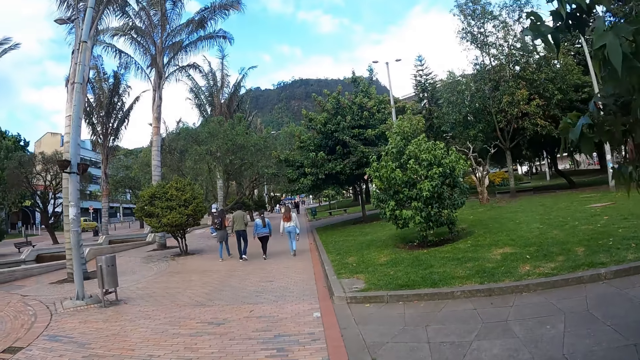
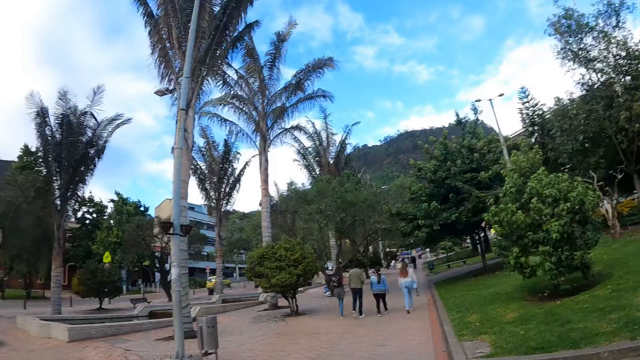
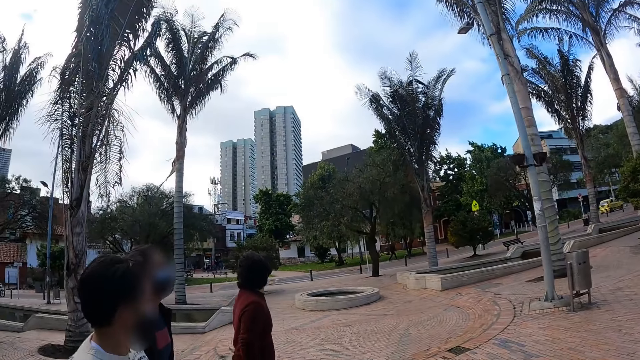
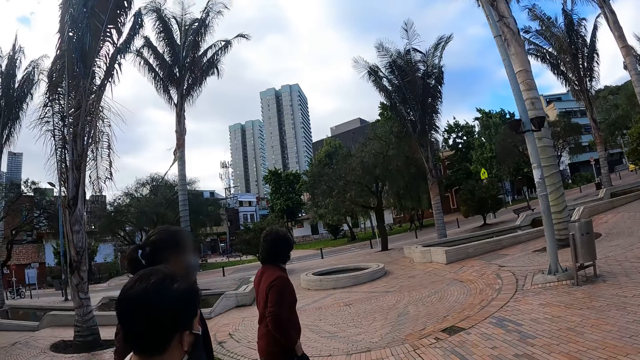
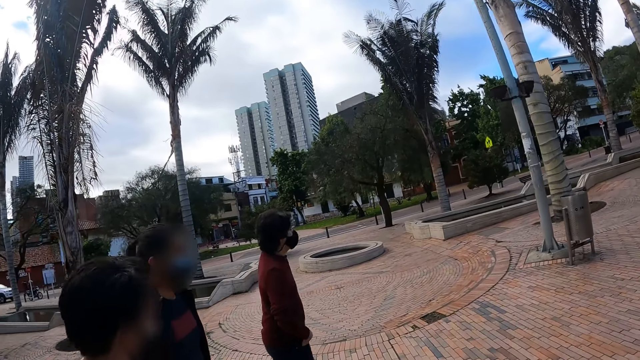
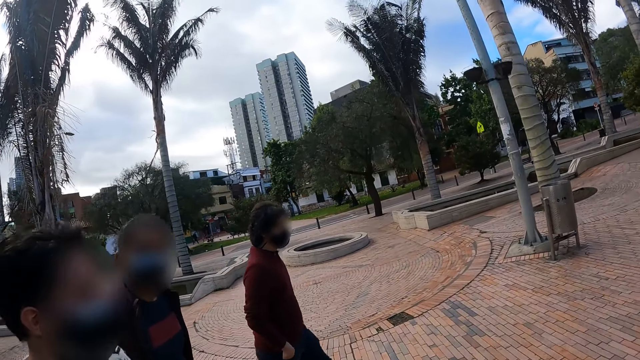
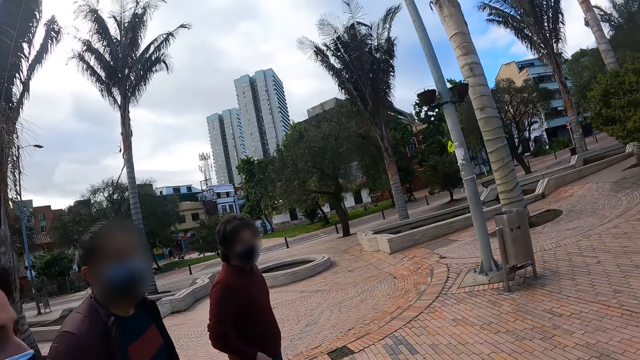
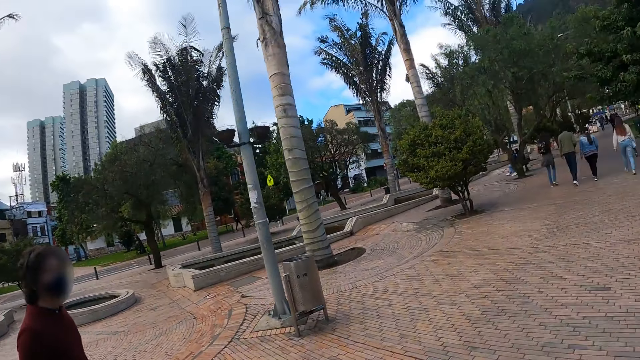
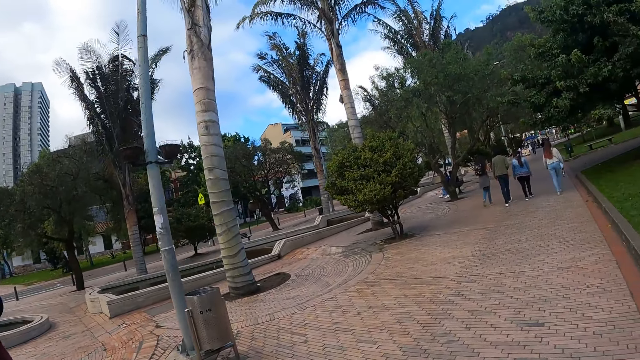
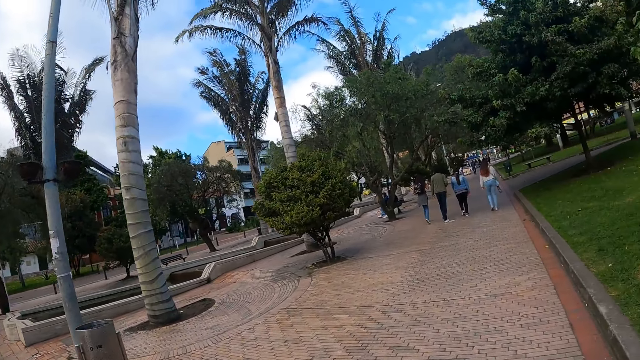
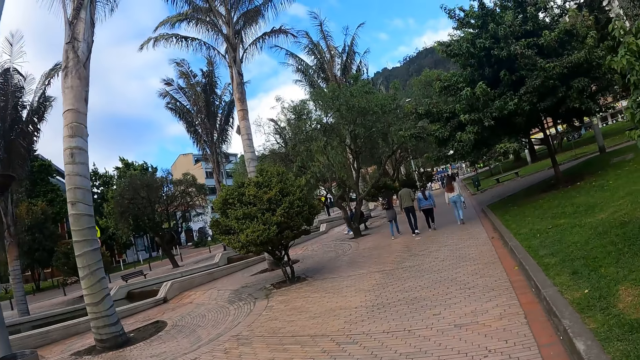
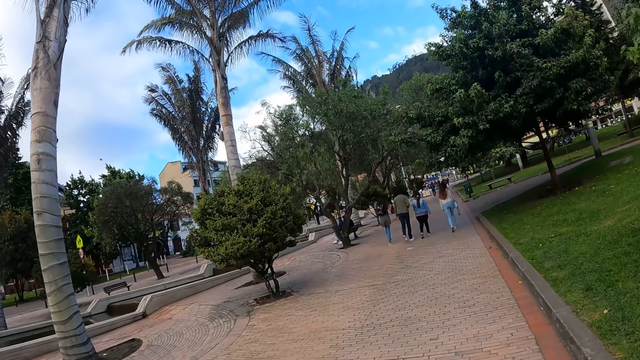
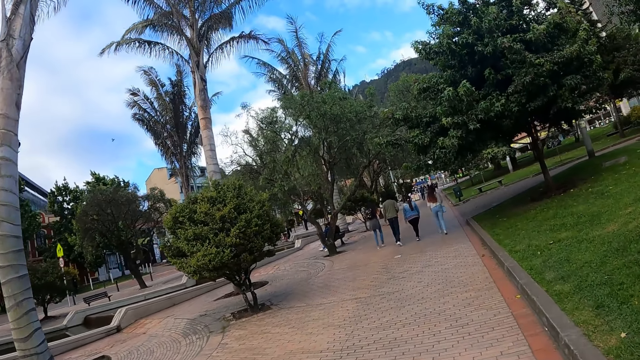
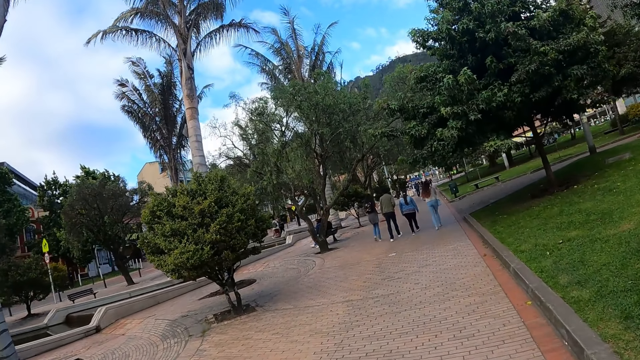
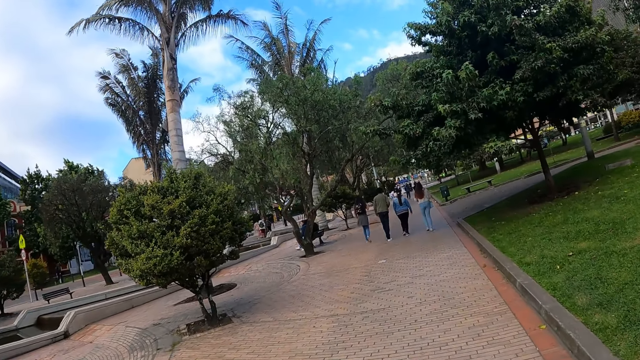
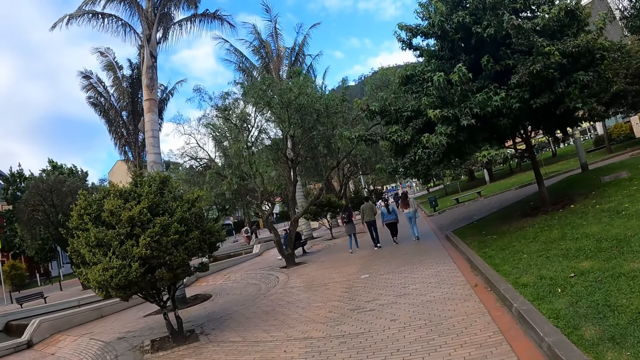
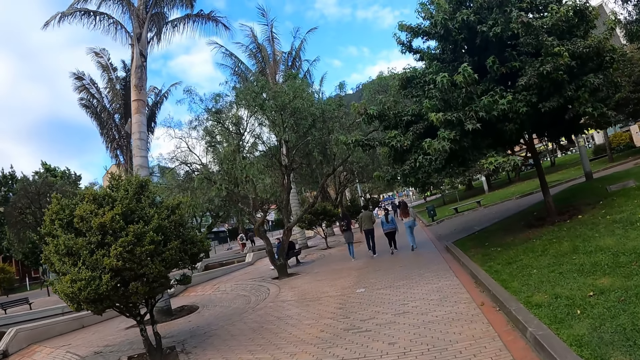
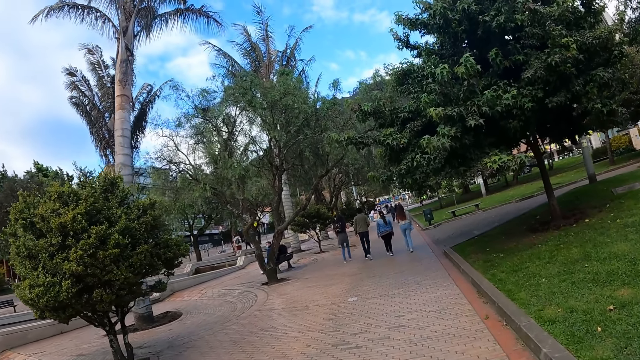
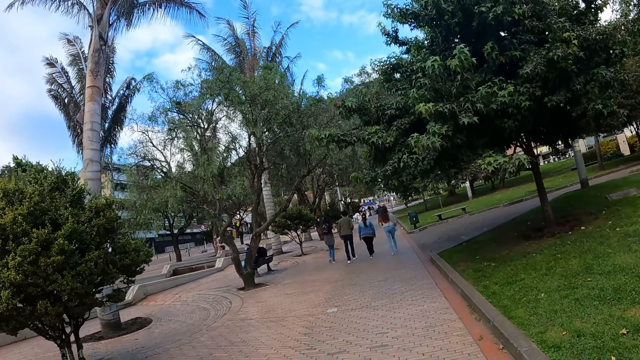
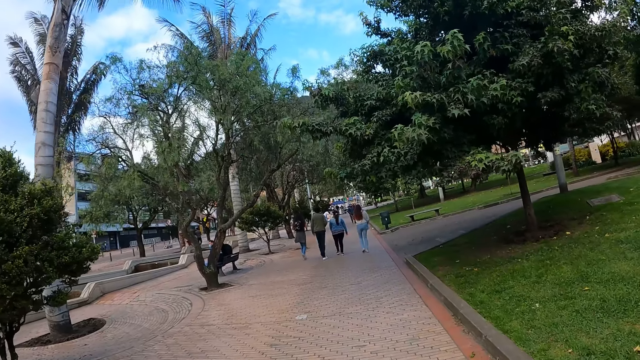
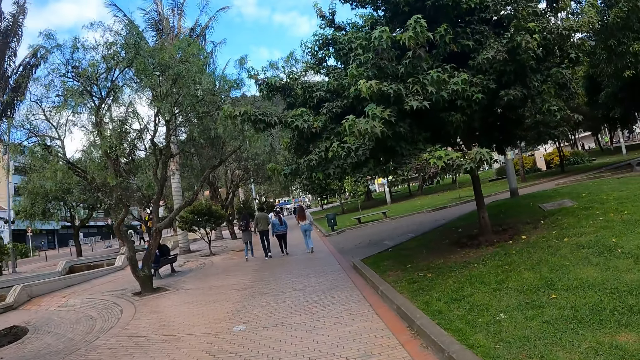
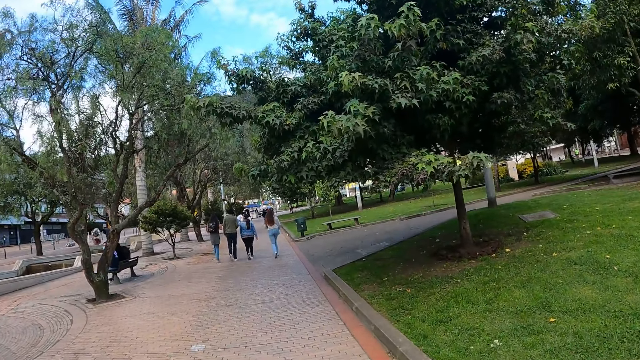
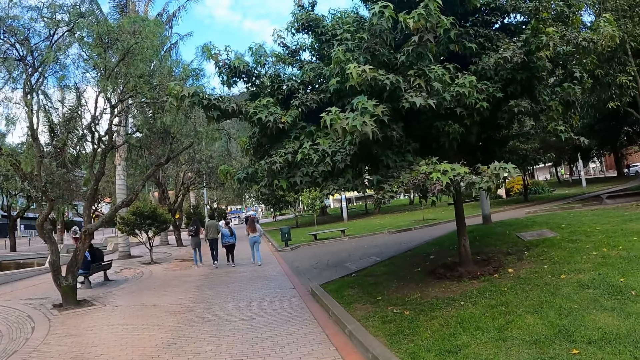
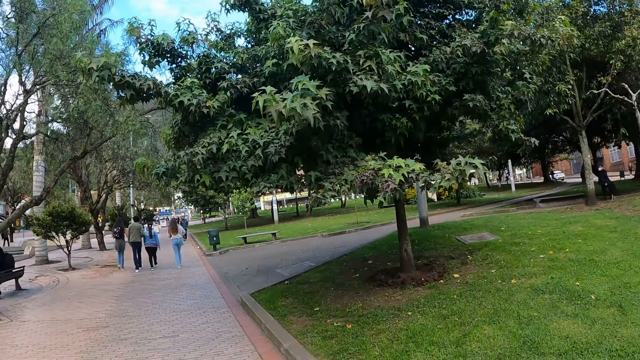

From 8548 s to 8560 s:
The camera wearer stares around. They walk along the road.

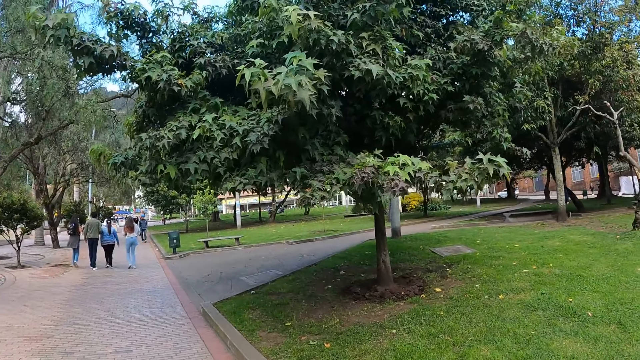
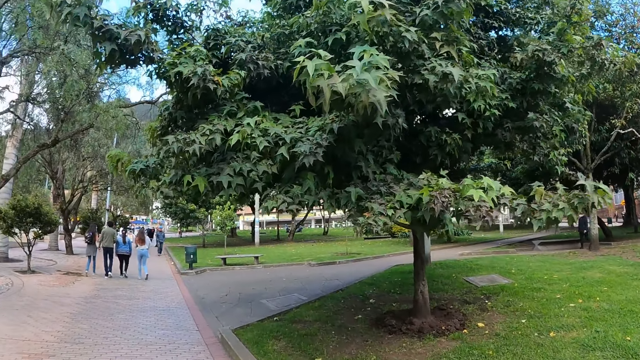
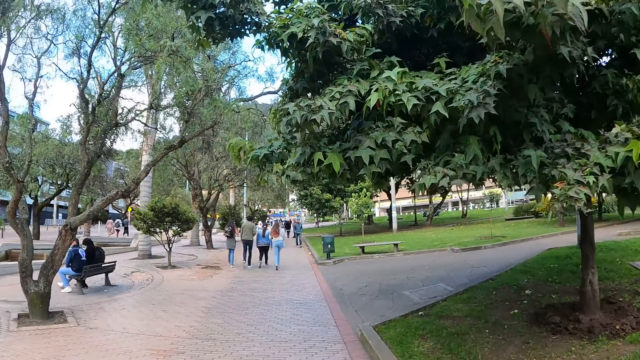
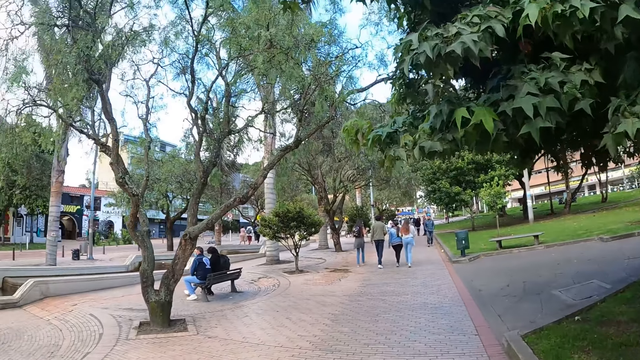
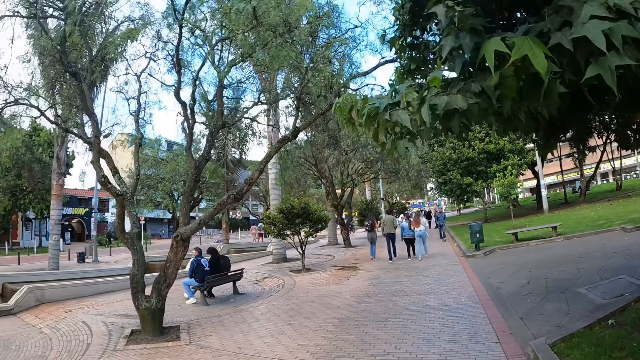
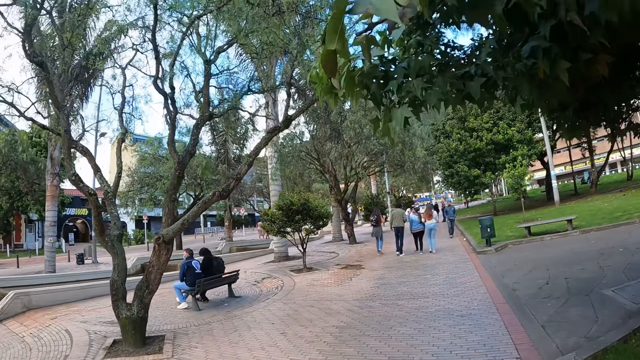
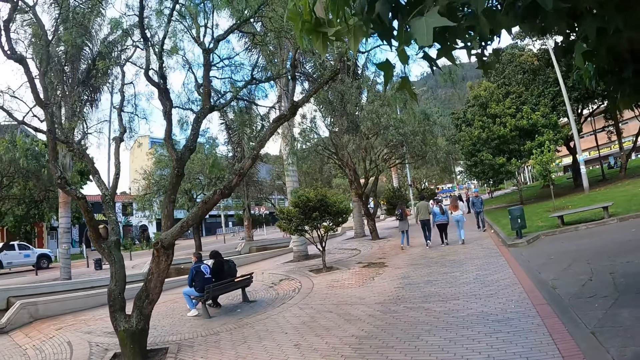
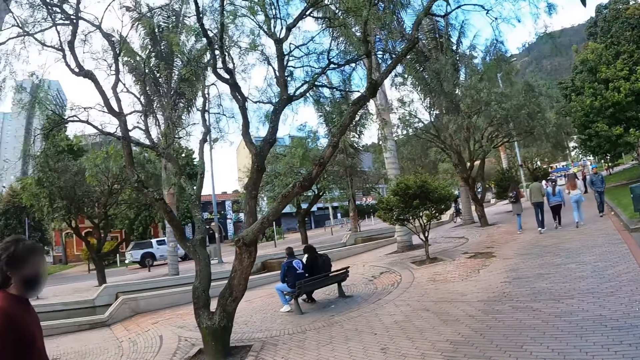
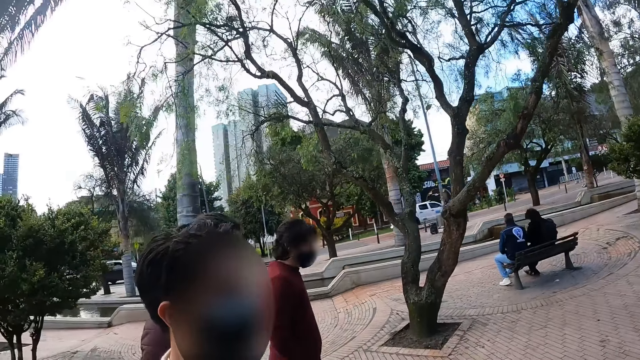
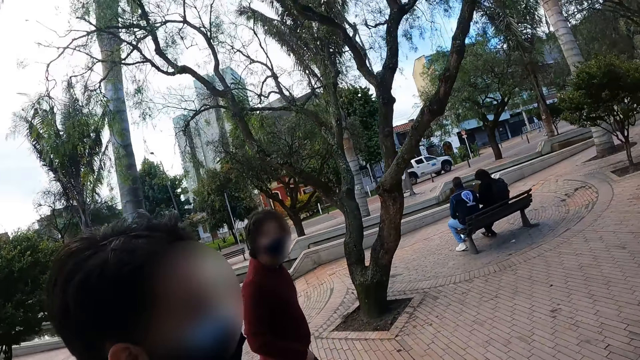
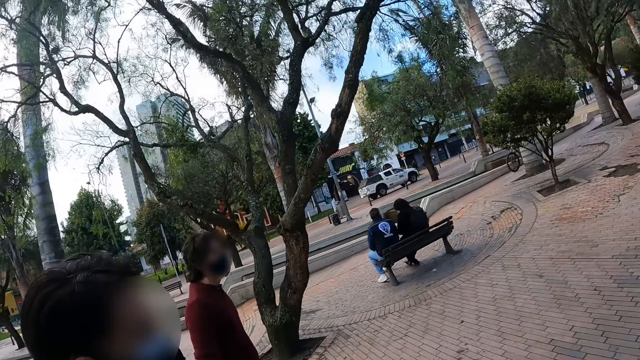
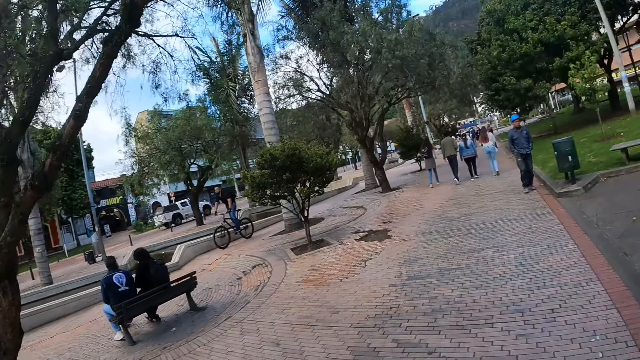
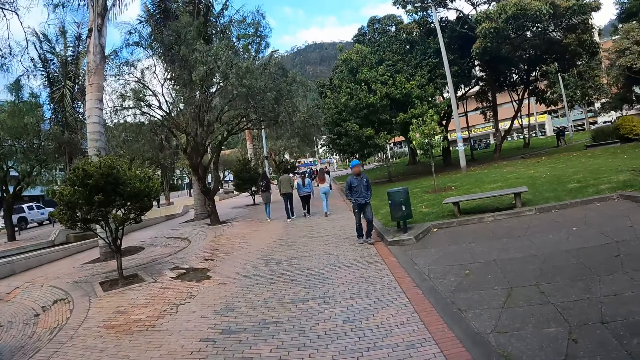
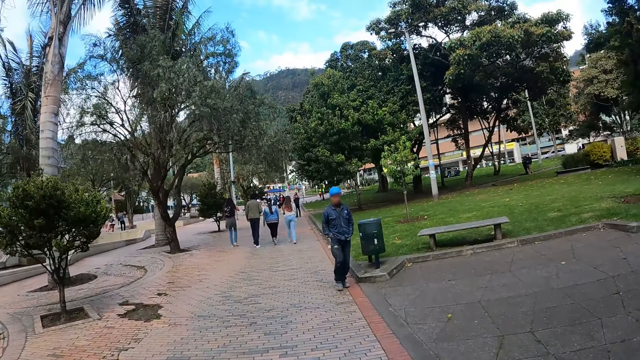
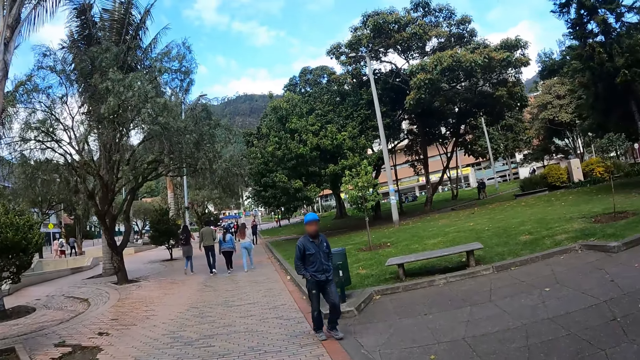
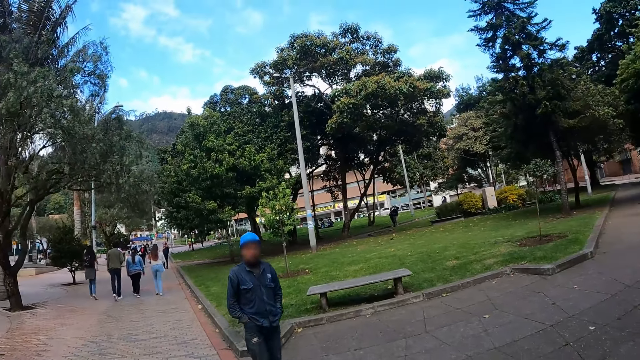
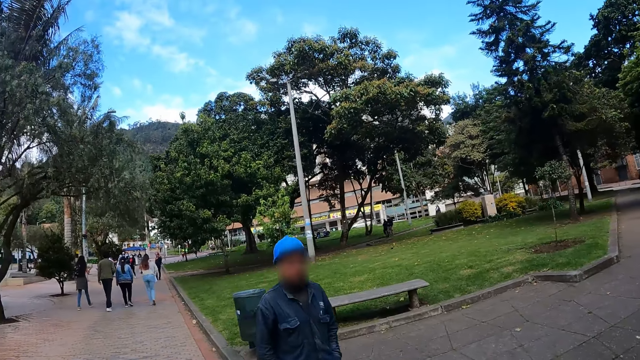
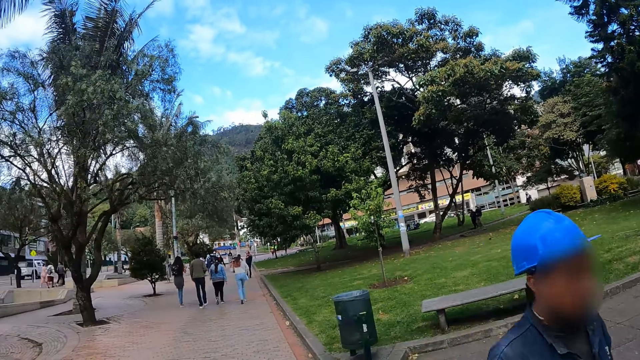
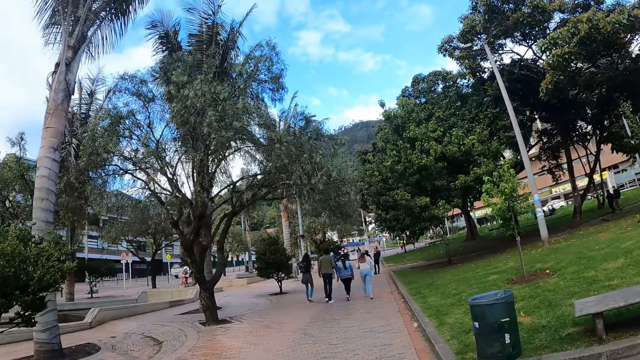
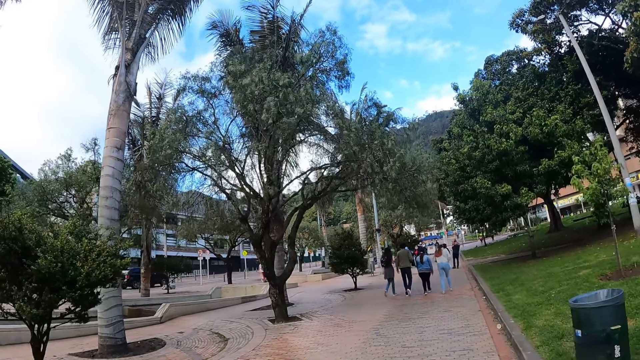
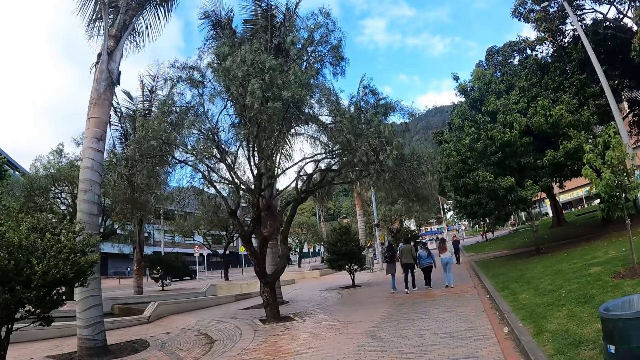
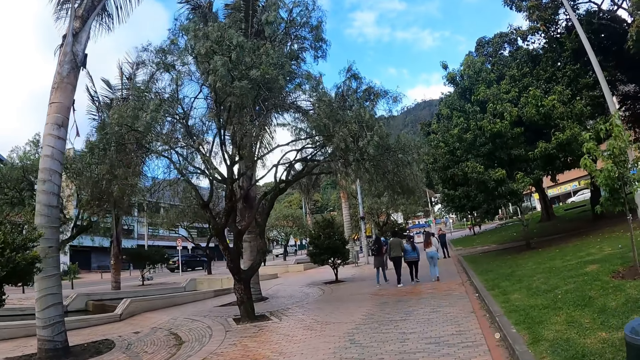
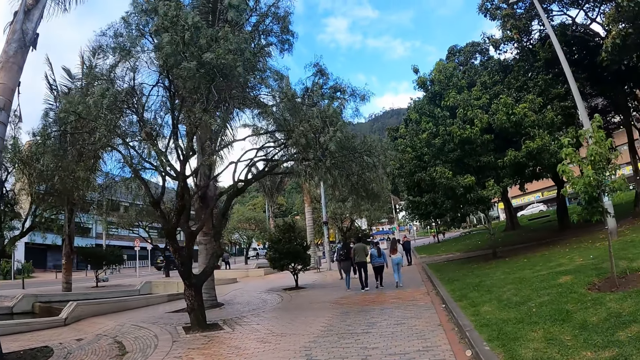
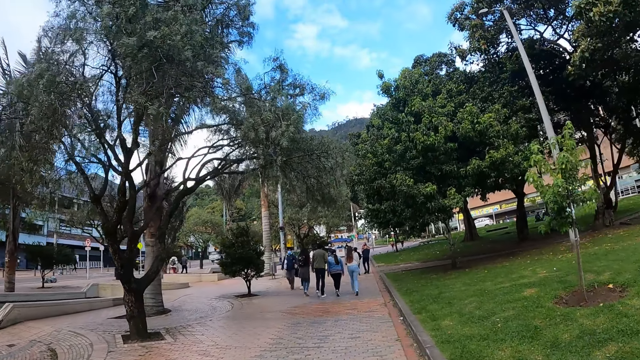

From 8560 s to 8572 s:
The camera wearer stares around. They walk along the road.
